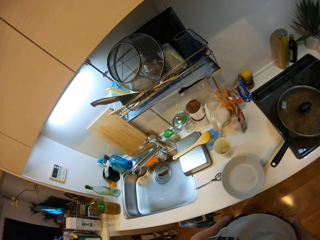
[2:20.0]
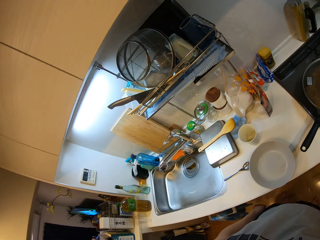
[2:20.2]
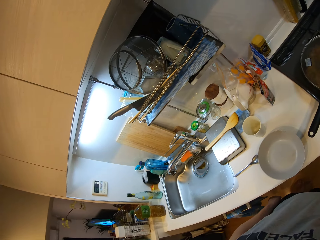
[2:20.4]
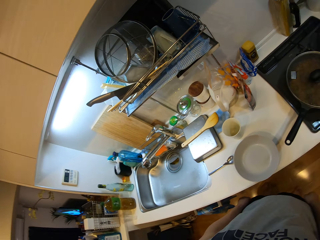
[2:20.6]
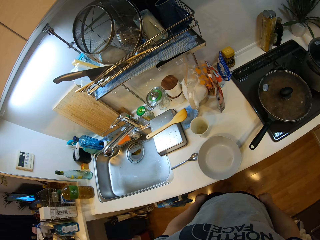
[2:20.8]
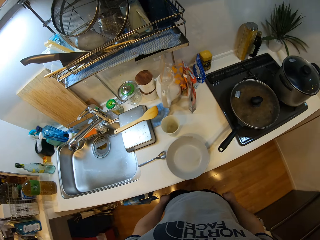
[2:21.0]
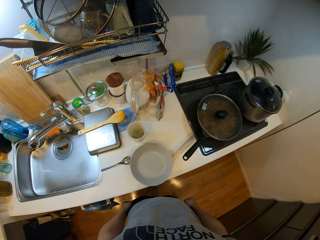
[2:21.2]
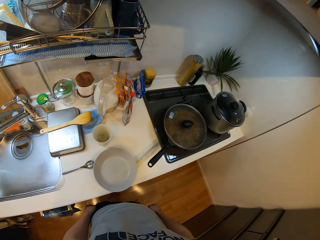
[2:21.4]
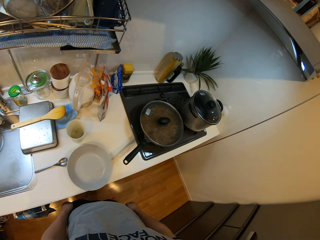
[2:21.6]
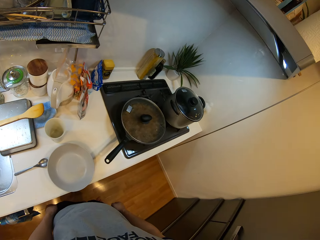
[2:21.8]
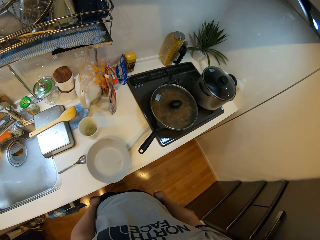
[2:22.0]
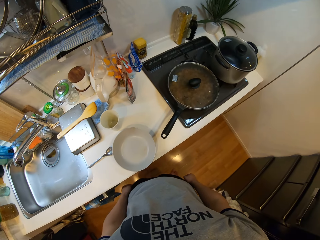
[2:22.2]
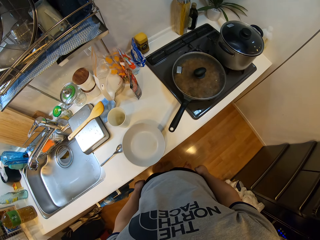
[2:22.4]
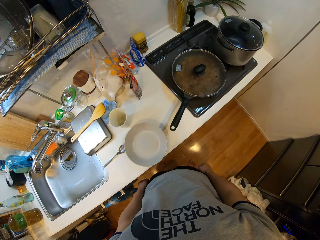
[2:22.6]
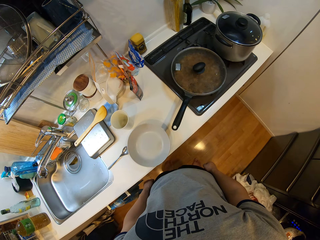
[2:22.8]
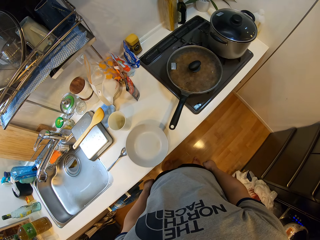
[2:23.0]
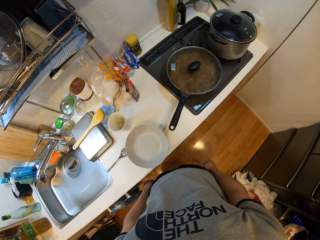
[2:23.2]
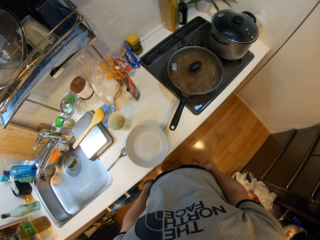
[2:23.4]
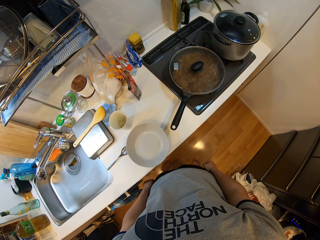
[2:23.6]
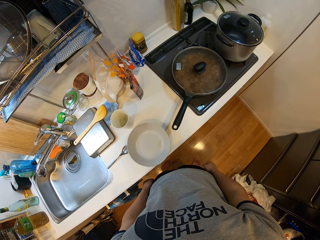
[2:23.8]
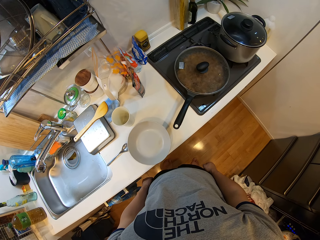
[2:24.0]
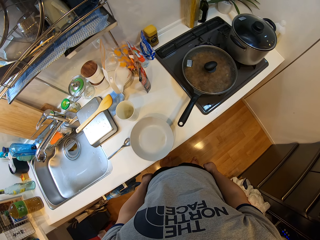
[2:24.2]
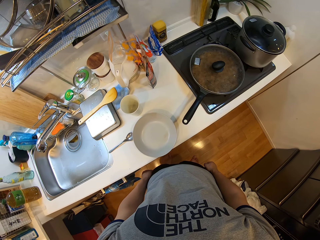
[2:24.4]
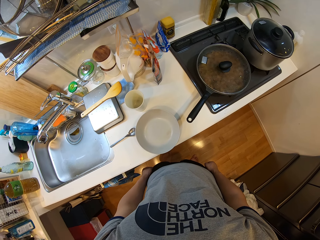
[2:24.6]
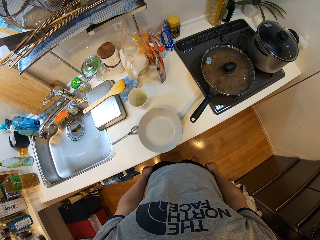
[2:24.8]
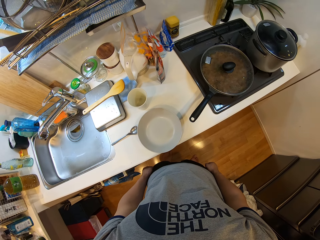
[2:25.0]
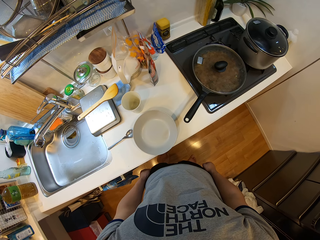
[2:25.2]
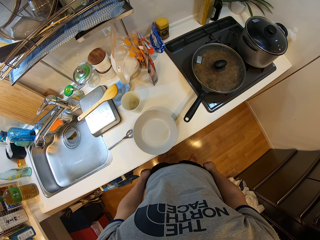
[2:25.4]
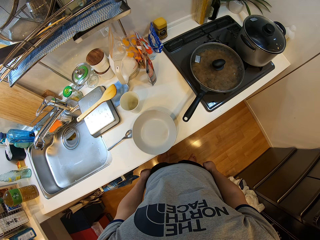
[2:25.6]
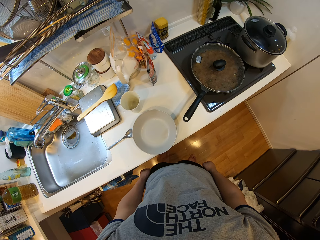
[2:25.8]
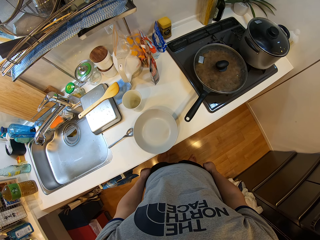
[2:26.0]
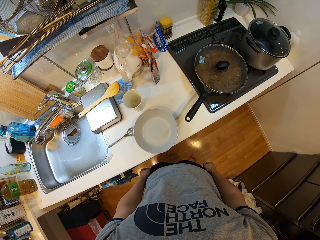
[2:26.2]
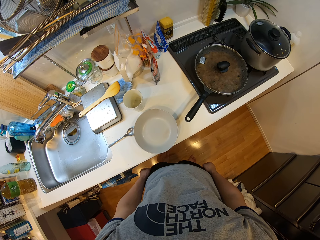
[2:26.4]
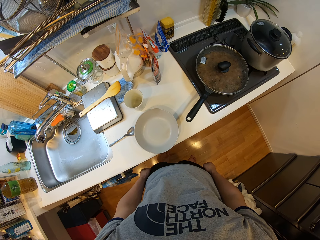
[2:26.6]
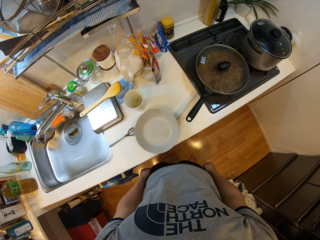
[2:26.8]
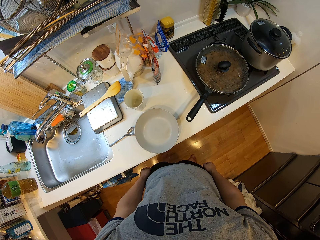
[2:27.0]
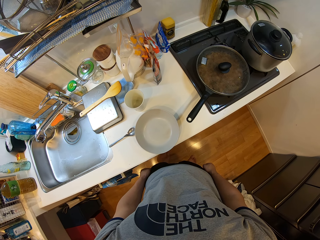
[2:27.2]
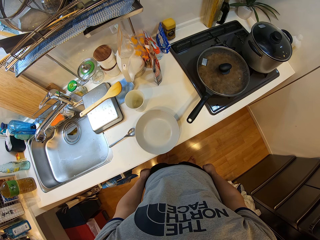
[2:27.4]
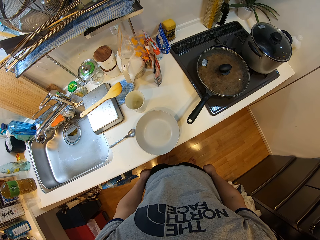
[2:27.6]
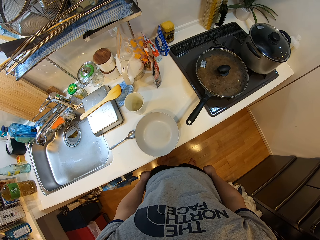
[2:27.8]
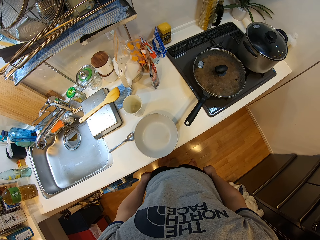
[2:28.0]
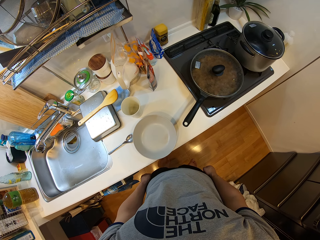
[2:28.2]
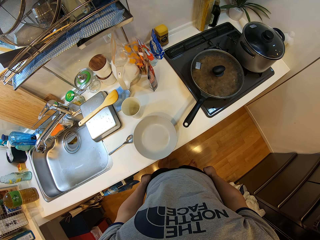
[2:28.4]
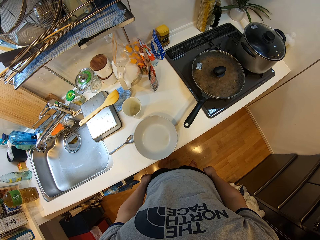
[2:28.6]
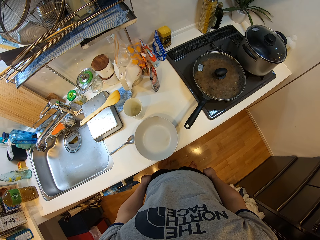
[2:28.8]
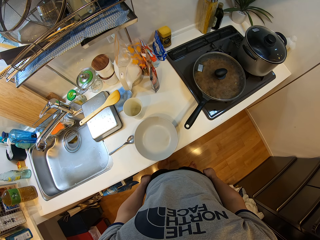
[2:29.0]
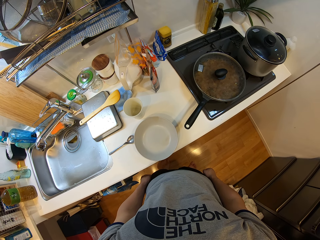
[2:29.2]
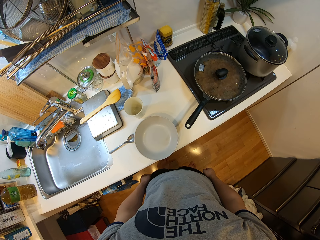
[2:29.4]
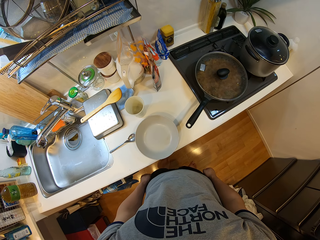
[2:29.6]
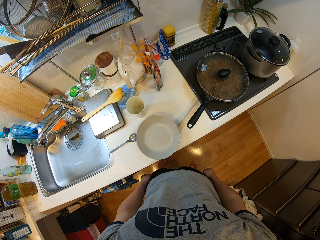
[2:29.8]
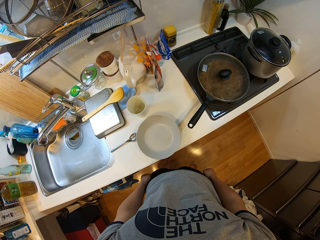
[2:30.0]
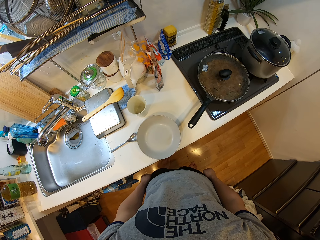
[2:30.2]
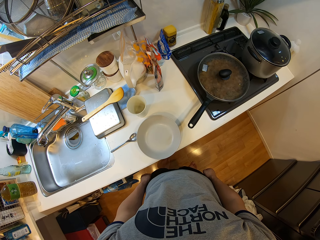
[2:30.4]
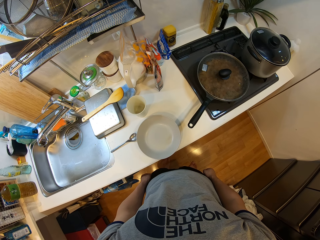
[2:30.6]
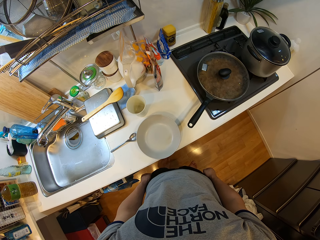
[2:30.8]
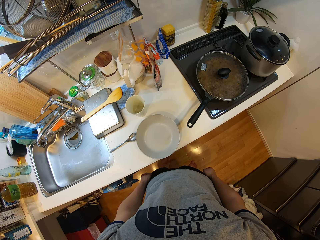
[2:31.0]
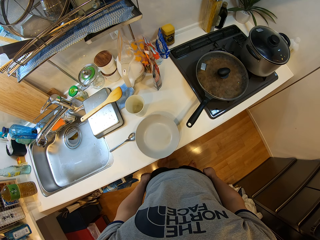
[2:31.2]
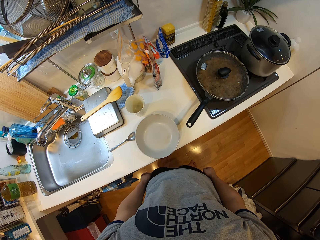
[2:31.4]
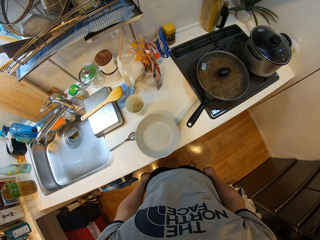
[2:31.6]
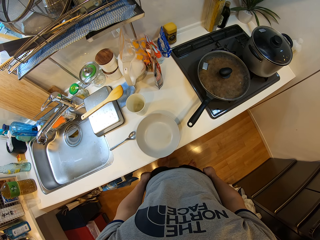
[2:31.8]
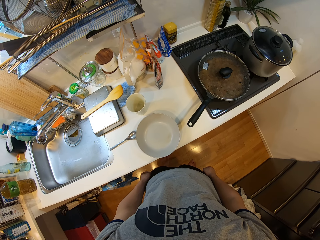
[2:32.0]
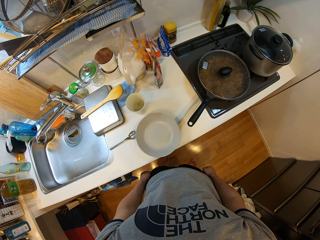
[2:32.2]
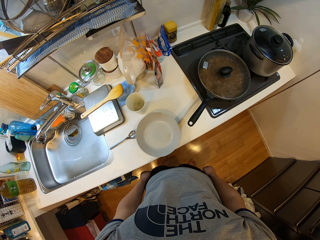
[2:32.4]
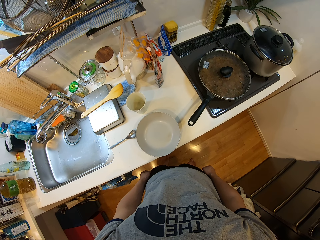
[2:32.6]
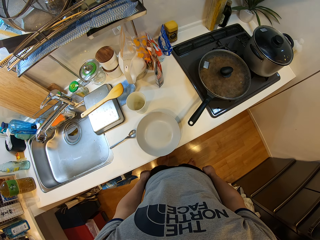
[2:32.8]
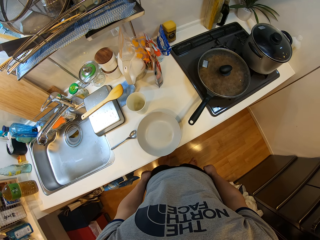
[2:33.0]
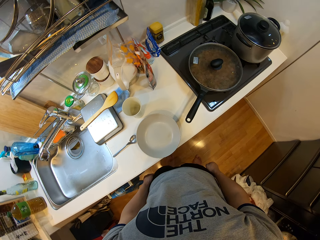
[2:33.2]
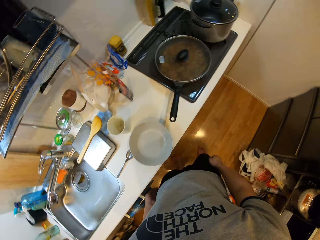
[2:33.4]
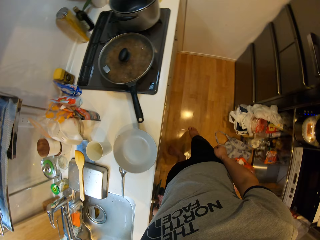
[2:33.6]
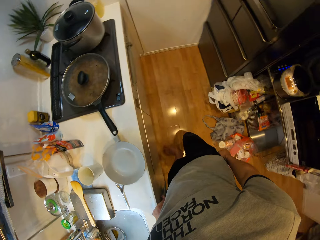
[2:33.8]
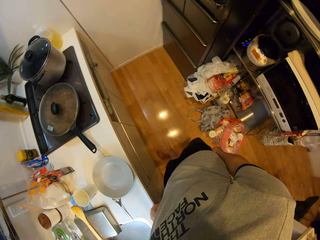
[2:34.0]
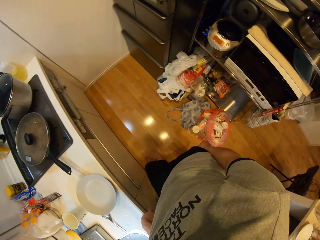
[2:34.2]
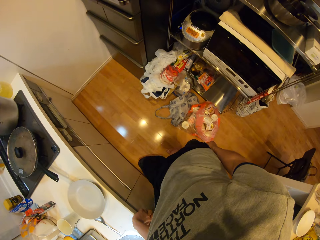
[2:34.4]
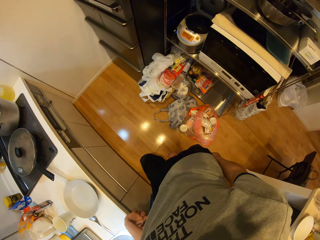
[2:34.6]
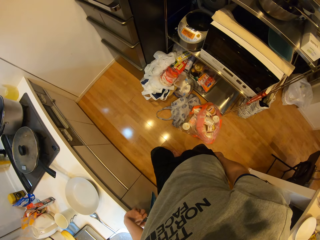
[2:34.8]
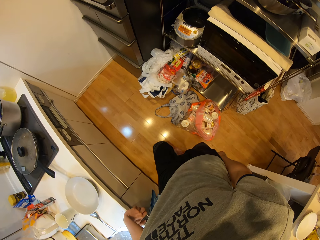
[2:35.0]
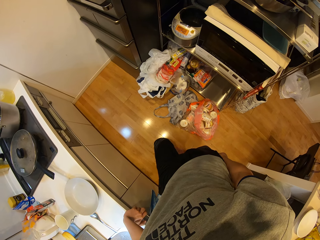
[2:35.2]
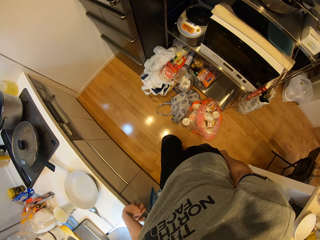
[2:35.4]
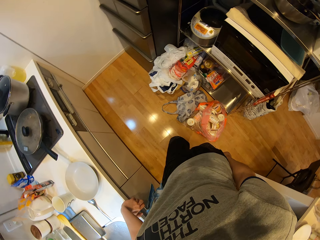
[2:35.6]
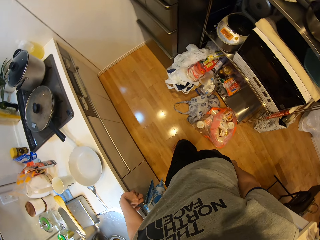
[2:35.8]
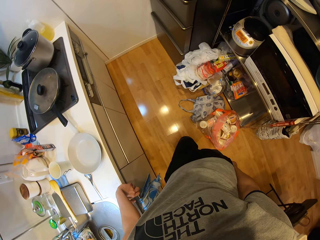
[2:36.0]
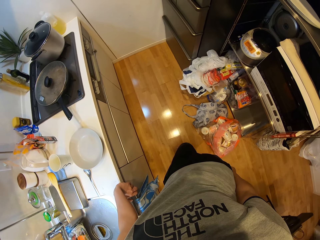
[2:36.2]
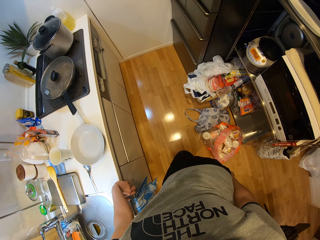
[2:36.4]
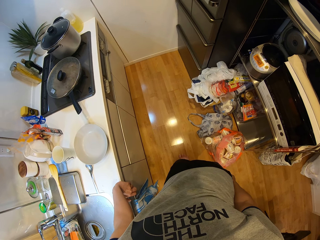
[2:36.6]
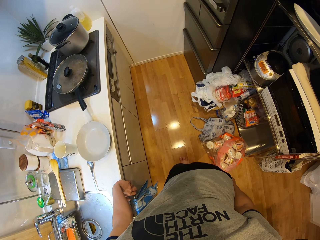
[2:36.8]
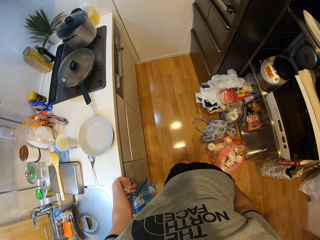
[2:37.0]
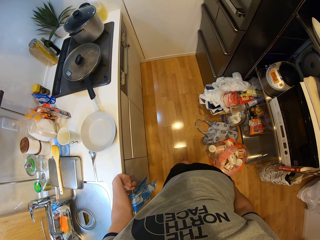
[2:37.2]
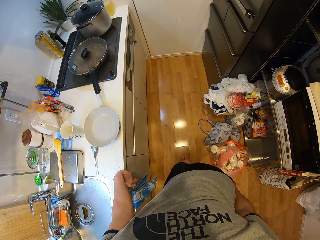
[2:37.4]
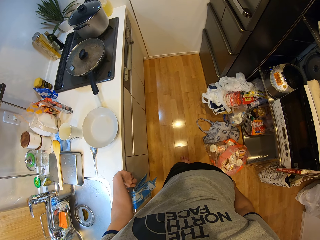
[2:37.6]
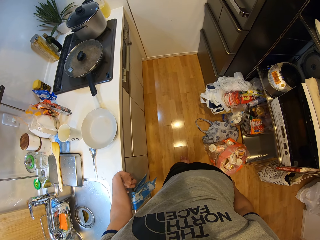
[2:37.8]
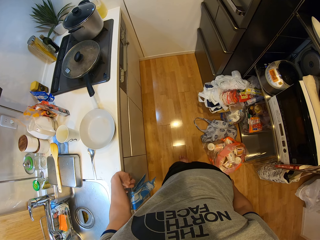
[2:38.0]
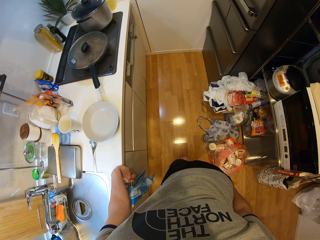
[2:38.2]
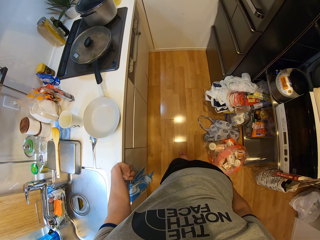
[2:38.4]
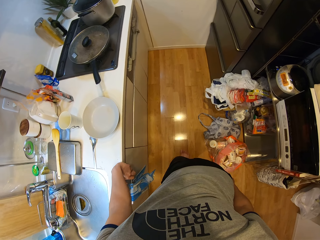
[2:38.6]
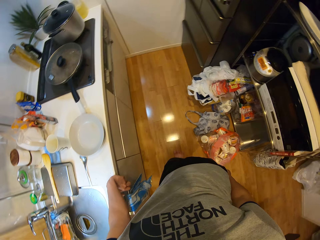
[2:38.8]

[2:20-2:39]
The camera wearer puts her left hand on the kitchen slab. She scratches her body.

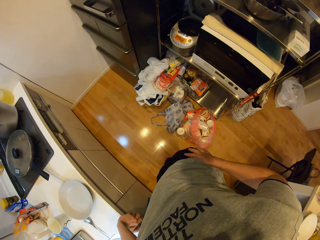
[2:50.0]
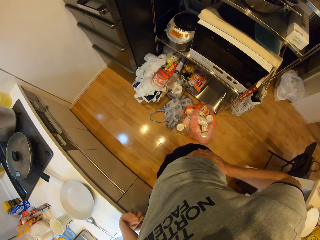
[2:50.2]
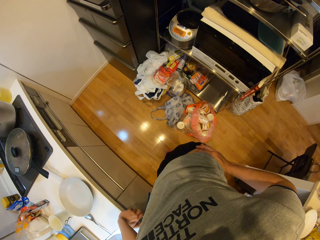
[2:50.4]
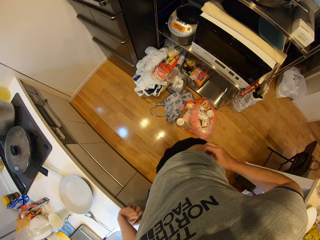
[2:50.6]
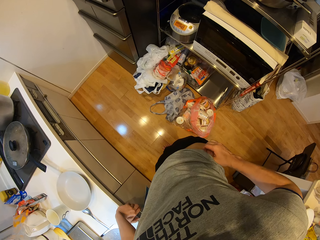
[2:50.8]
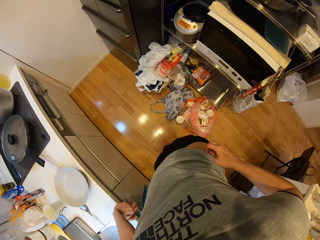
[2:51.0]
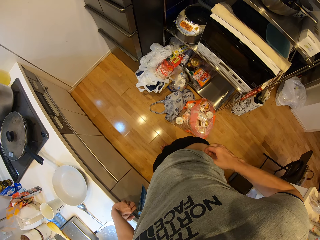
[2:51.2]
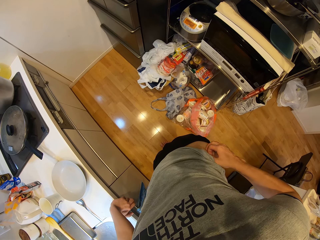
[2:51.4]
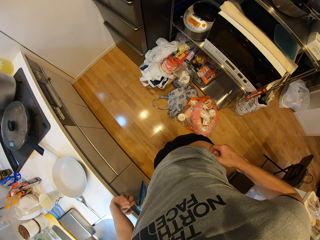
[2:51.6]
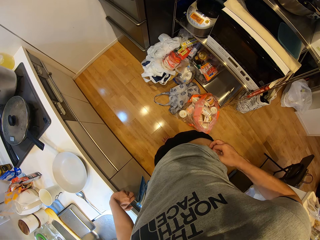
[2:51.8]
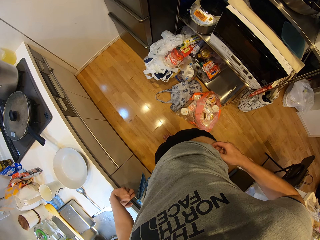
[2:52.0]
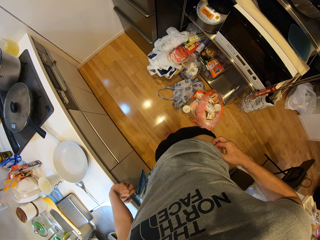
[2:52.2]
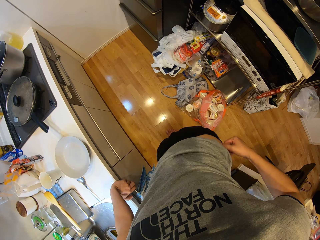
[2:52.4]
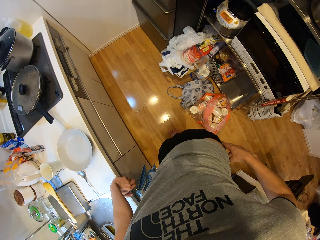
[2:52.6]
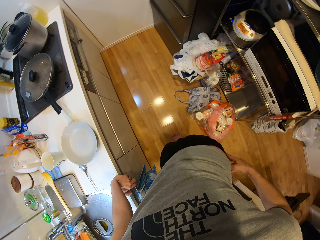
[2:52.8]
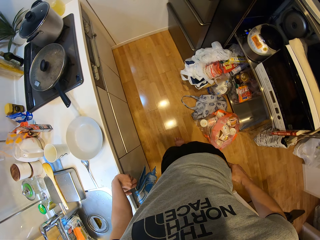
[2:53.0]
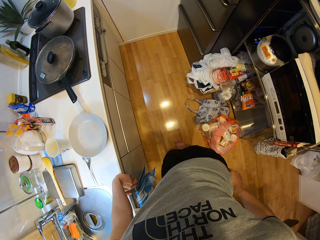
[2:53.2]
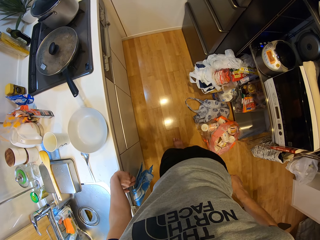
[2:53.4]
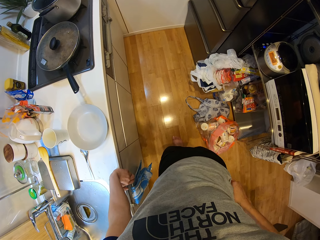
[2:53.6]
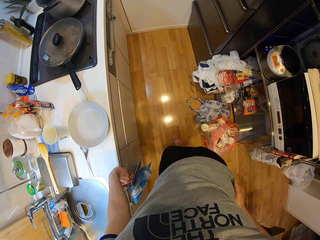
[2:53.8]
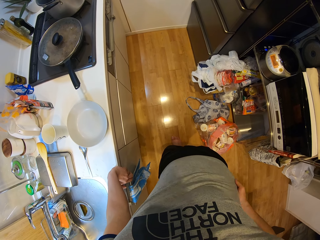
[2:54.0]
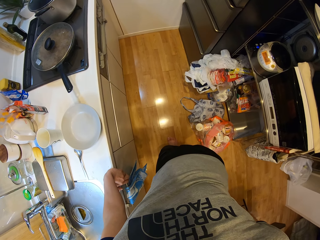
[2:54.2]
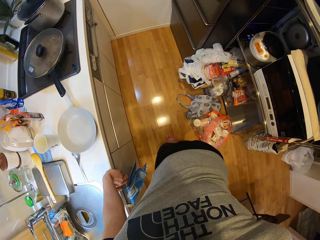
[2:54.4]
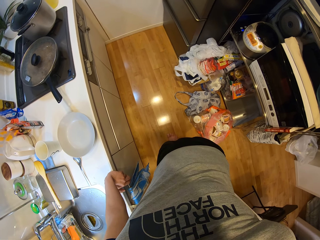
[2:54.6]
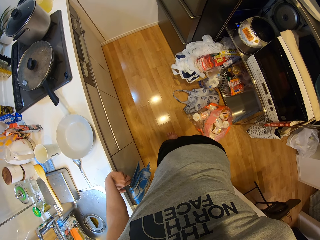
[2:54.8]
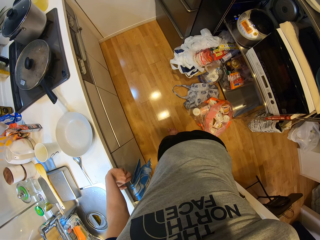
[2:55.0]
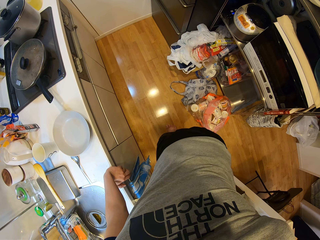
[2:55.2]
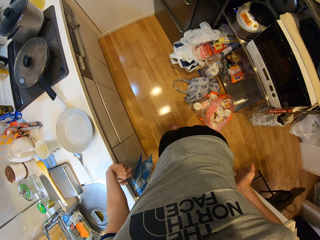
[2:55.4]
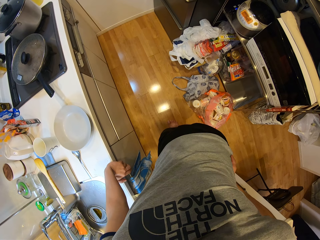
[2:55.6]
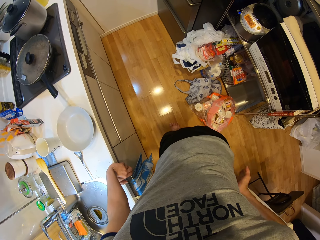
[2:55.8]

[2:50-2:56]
The camera wearer adjusts her shirt at the back. She scratches the body. She walks.
